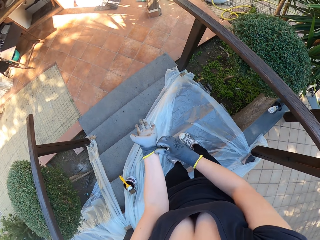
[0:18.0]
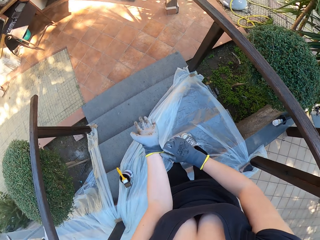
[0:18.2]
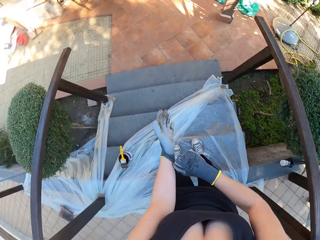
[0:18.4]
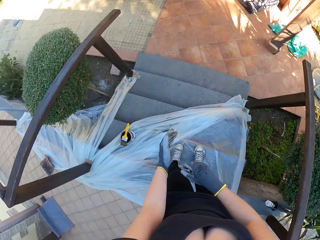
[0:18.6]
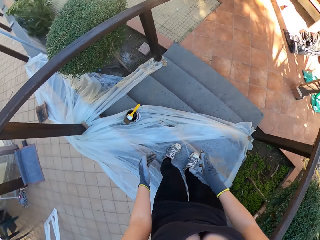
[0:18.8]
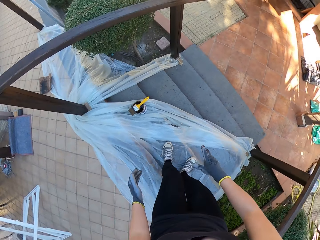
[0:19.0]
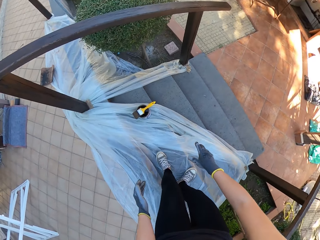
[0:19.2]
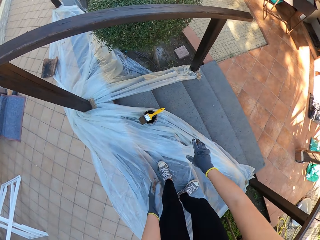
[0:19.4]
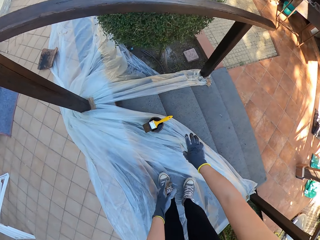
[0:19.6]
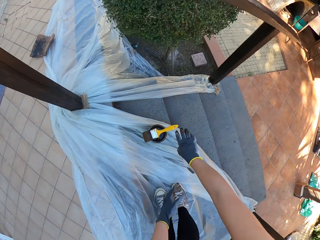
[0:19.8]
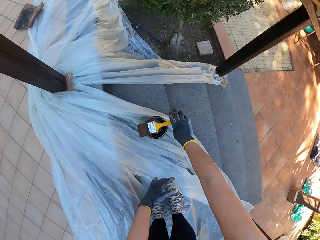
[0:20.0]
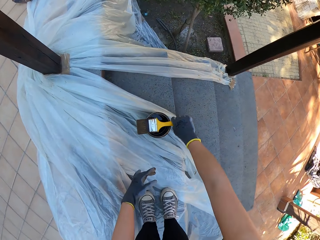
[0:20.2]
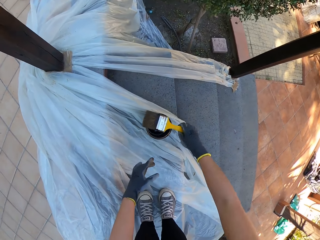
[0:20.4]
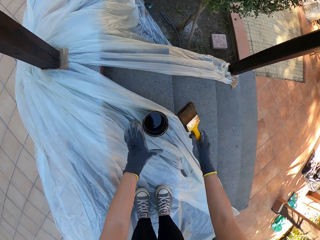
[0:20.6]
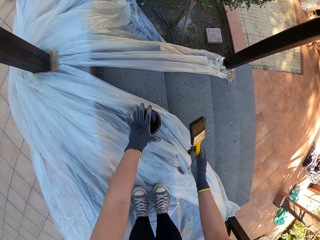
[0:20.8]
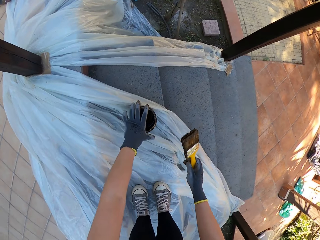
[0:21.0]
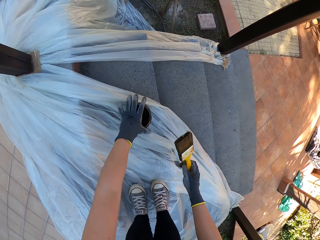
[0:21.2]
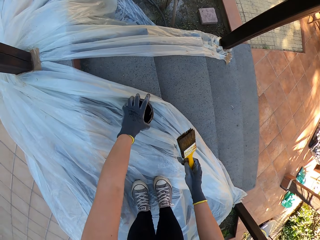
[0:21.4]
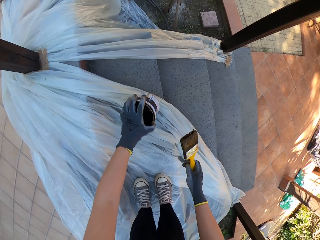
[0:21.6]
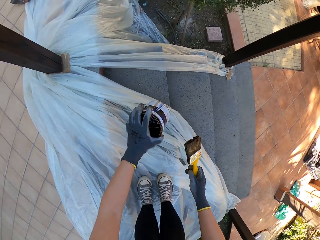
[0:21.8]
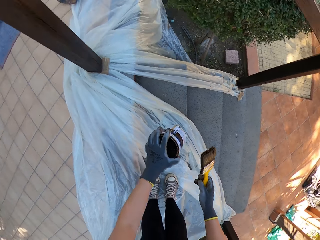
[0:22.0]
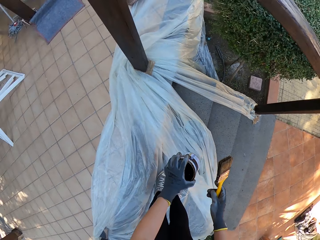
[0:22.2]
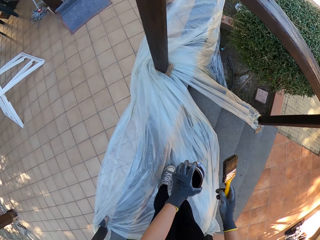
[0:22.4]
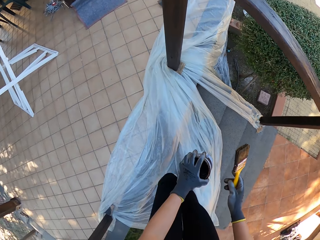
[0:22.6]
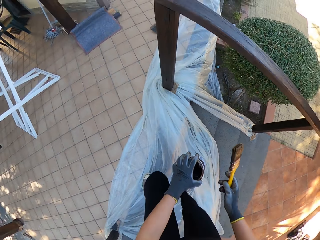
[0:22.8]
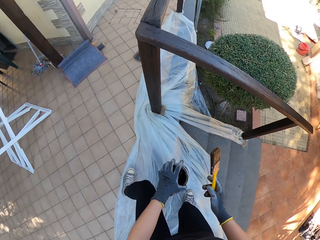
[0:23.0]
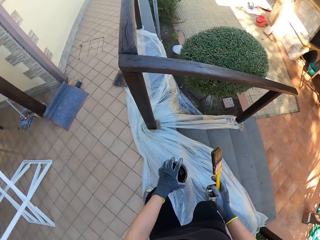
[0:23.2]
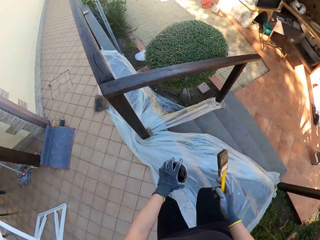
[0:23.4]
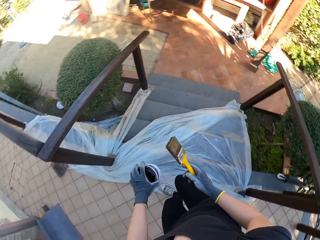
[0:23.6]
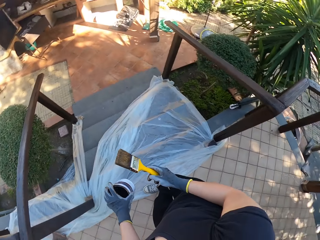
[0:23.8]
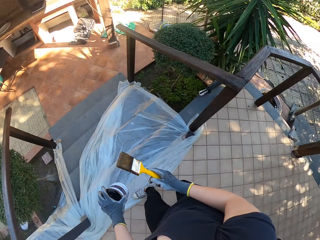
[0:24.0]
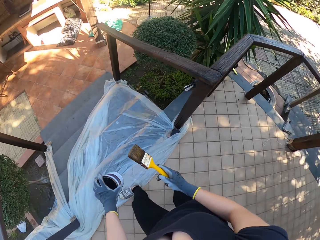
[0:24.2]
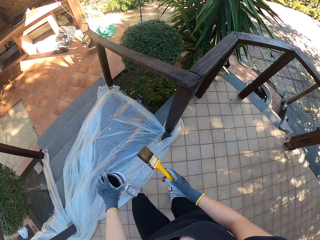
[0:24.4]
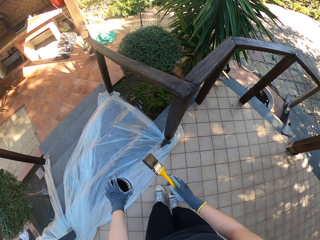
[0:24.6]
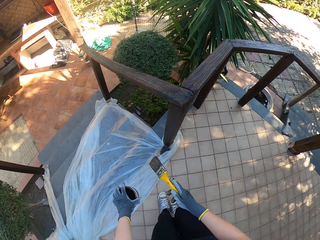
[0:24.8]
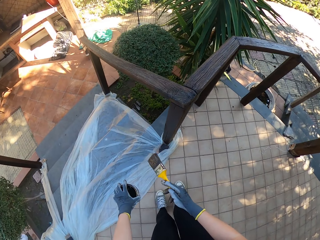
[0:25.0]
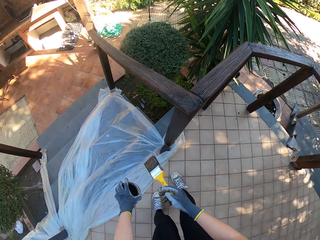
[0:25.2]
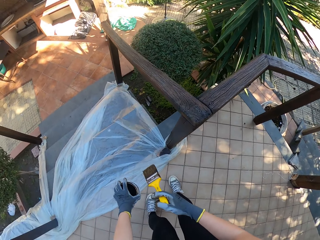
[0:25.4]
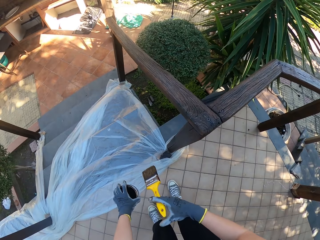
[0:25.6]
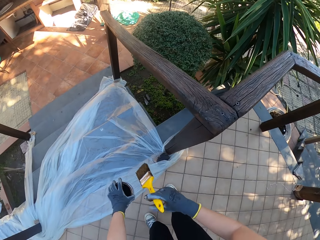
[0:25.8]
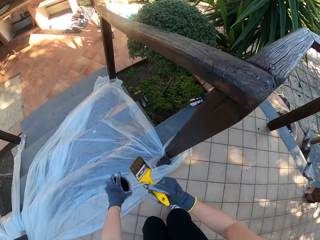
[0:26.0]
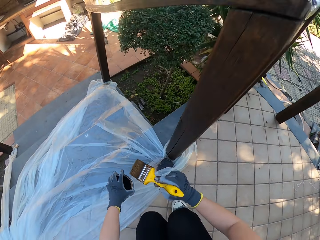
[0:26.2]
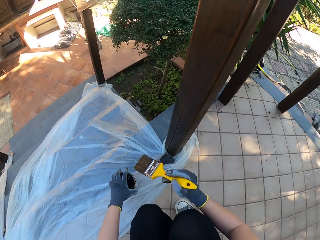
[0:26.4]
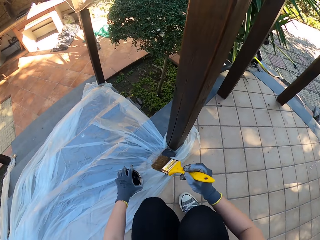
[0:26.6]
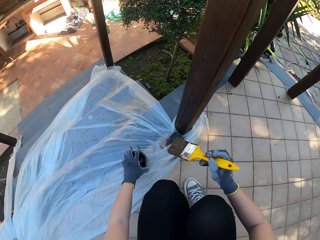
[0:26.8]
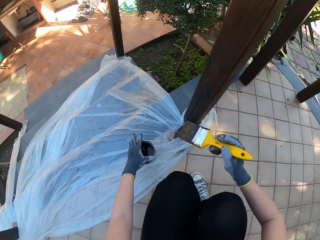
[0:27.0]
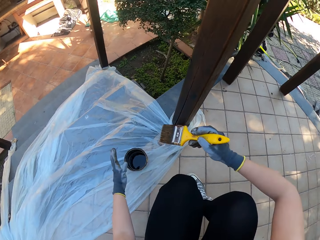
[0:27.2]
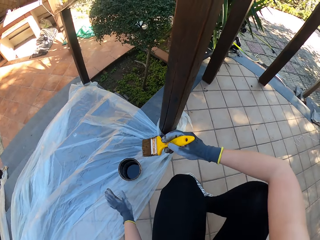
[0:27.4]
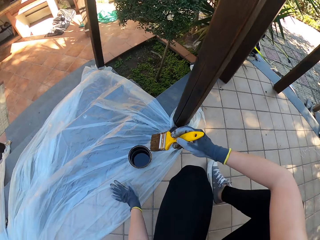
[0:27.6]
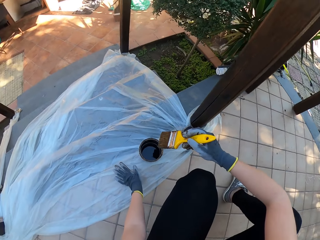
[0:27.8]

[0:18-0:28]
The camera wearer picks up a paint brush. They pick up a paint container.

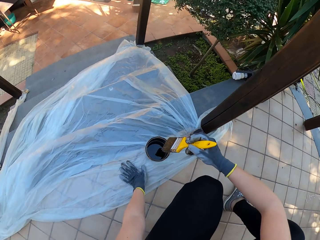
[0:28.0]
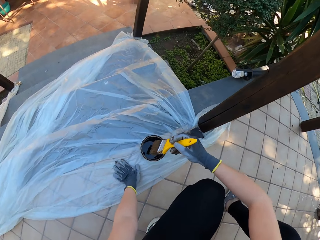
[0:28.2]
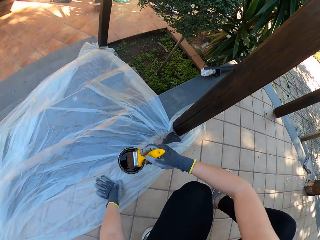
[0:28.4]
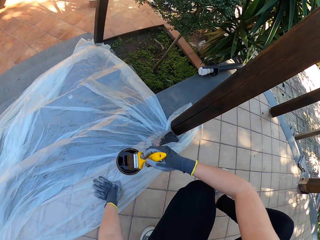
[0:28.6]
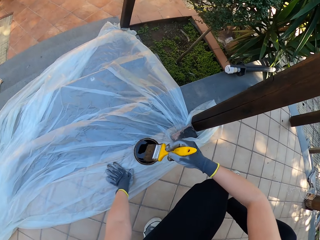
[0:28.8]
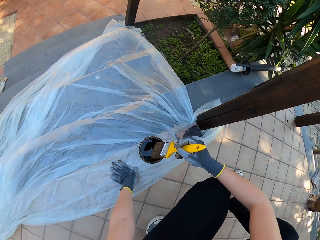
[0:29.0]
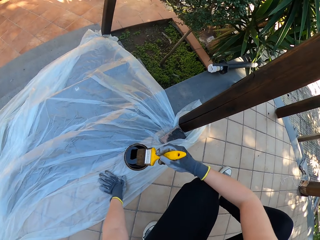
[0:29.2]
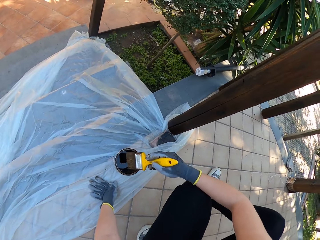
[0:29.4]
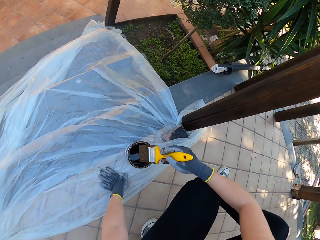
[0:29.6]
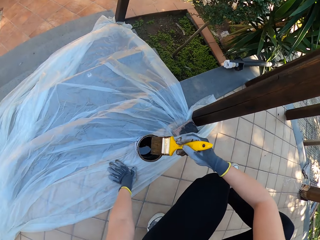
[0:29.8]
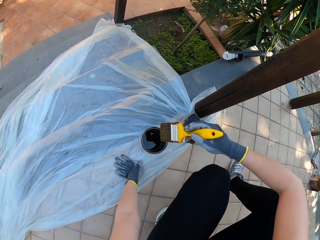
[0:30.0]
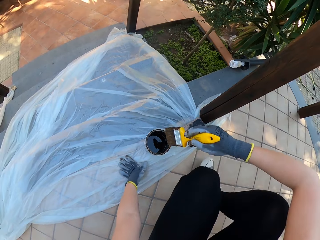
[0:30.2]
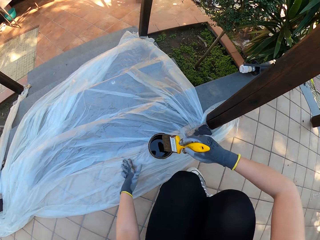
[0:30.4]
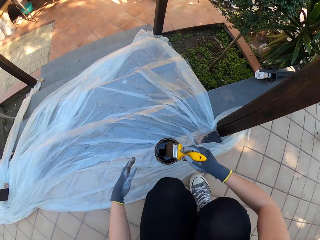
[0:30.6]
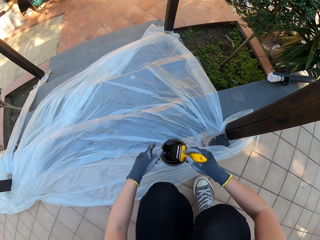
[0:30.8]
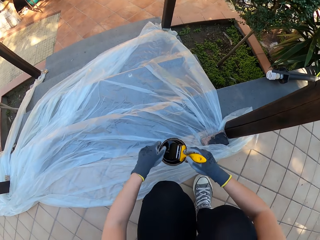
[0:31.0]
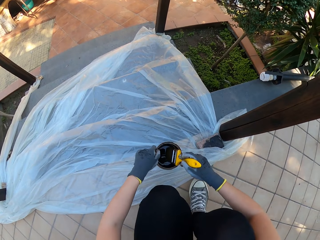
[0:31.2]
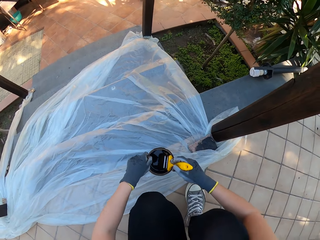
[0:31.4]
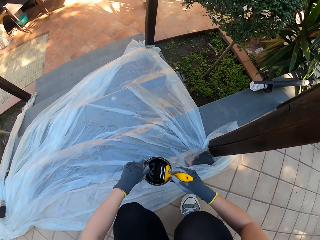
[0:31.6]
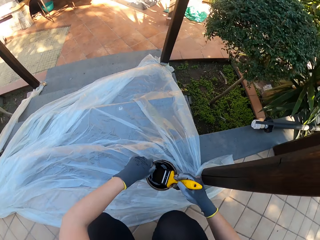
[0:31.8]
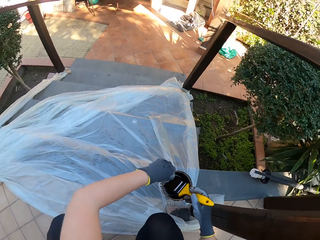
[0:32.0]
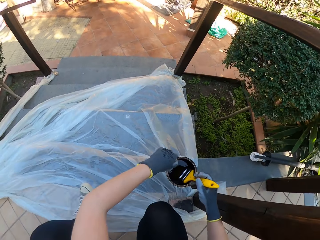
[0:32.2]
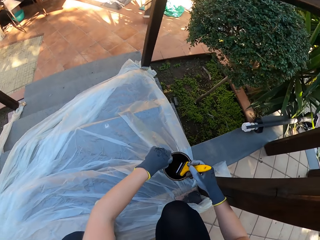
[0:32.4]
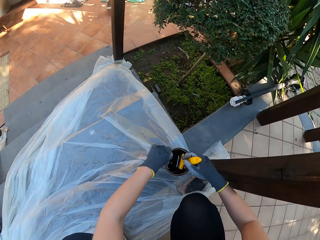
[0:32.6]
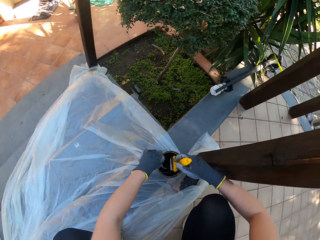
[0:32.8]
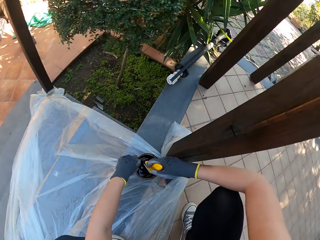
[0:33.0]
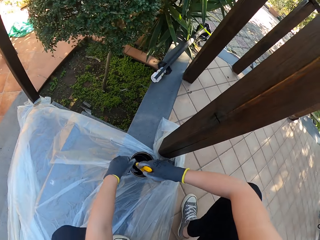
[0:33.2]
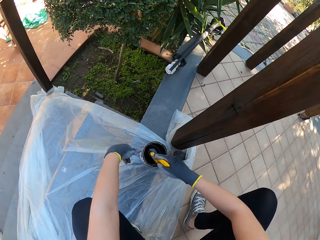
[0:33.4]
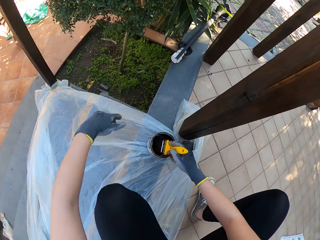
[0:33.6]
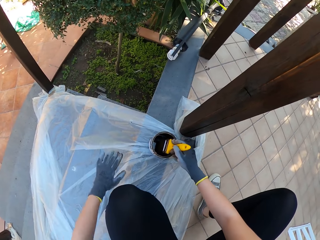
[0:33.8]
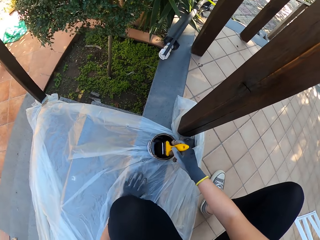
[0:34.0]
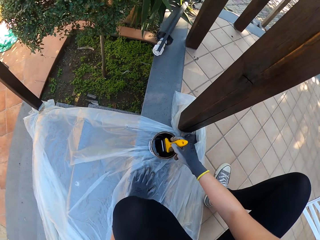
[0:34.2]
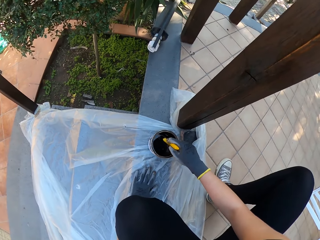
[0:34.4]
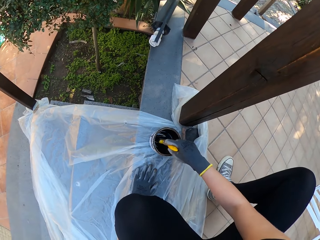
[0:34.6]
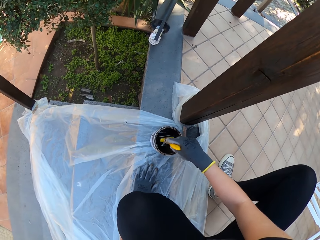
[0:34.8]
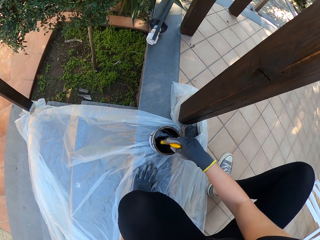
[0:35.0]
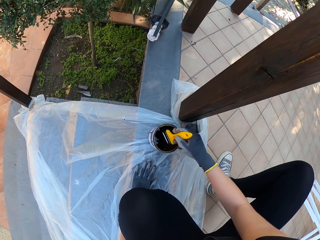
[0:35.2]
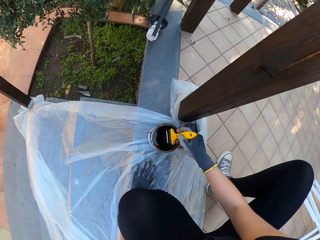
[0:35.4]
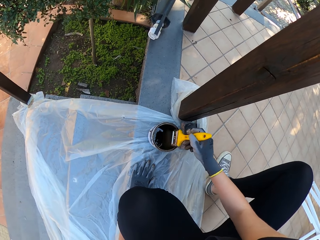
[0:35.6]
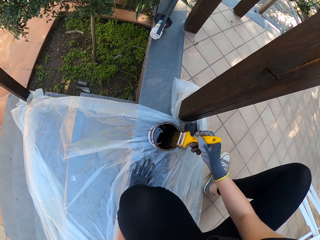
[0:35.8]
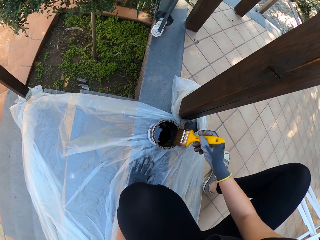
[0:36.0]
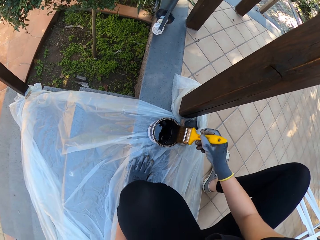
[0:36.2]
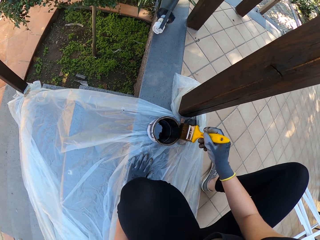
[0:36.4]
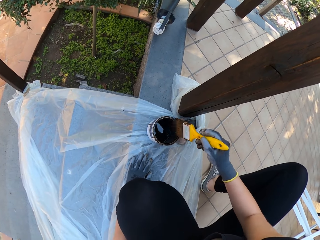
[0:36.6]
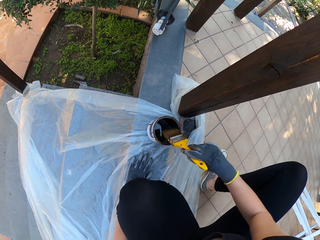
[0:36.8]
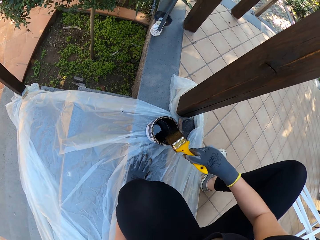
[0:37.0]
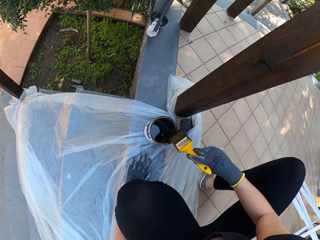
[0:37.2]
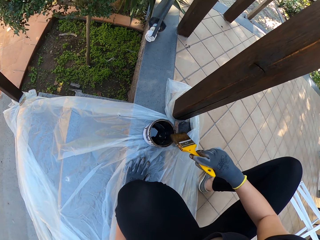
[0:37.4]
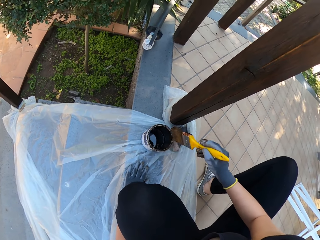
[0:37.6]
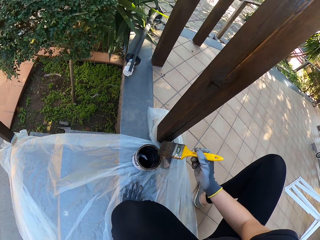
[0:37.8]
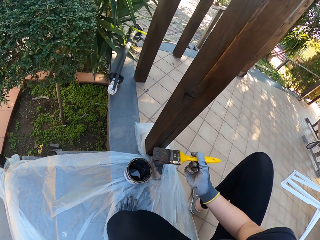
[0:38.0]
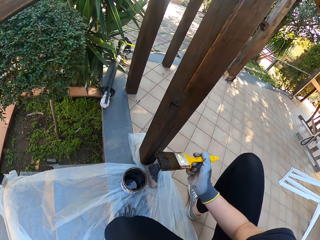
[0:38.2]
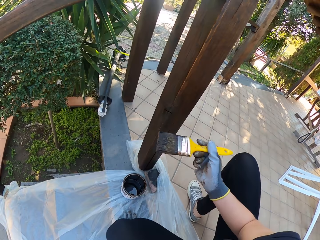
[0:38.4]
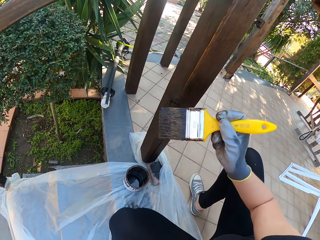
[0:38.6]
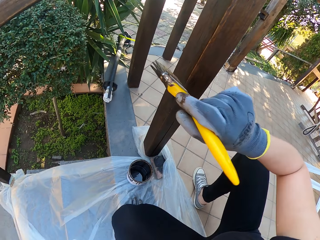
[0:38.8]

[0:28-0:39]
The camera wearer dips a paint brush in a paint tin or container. They pick up the paint container, put down the paint container, and paint the timber.
